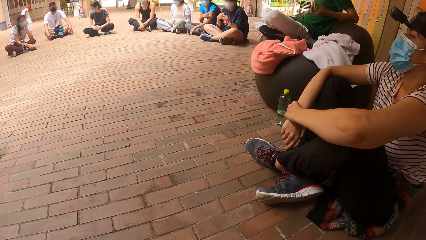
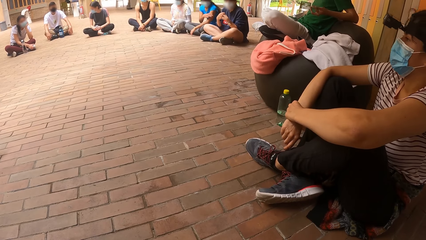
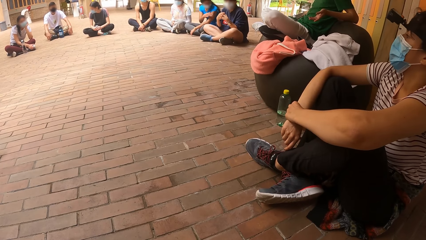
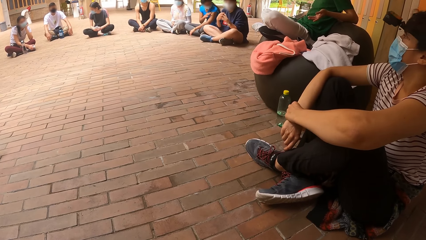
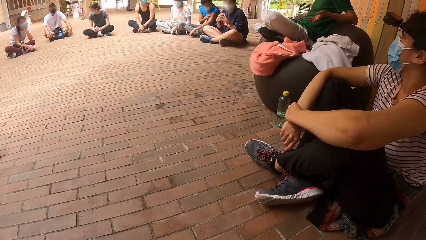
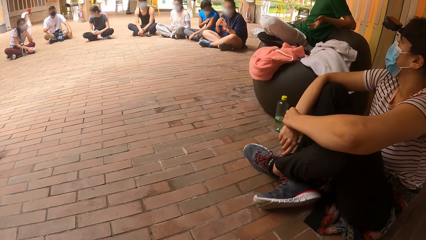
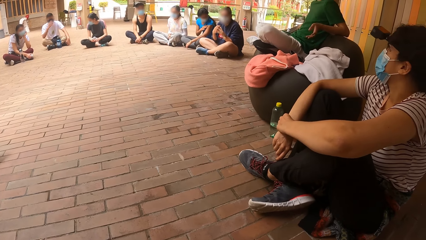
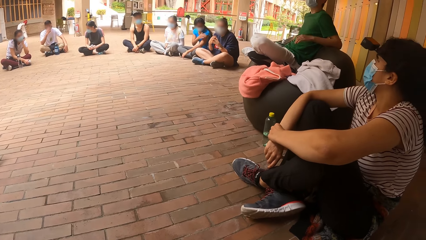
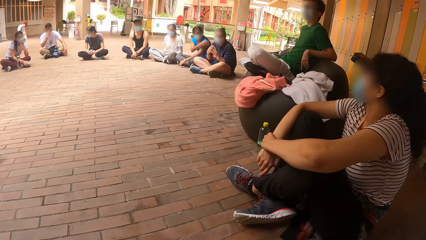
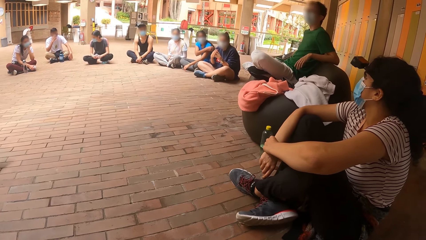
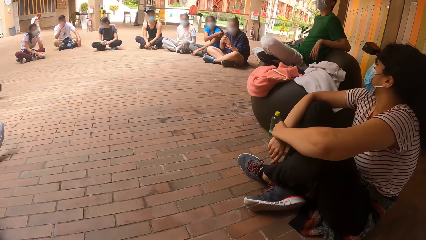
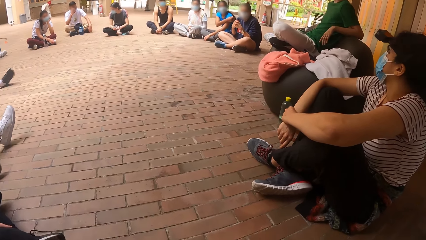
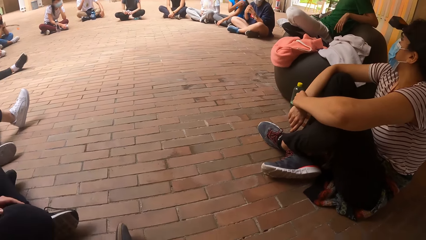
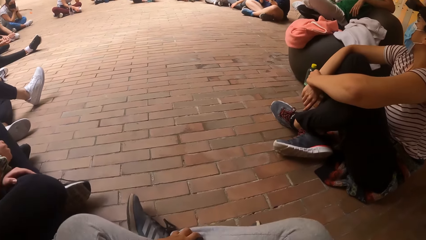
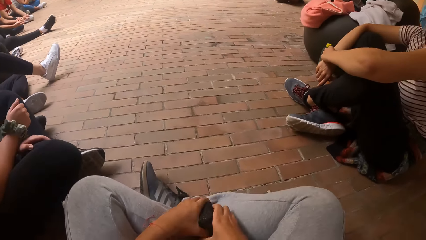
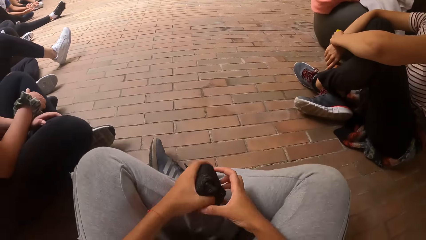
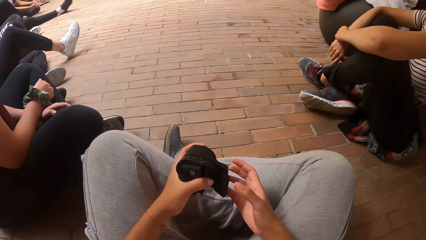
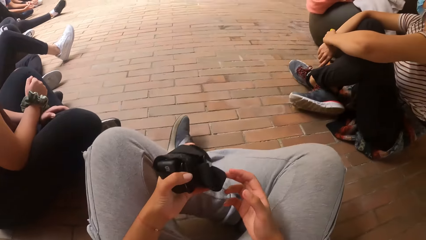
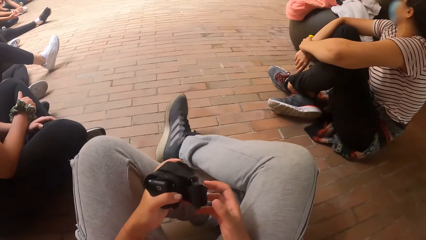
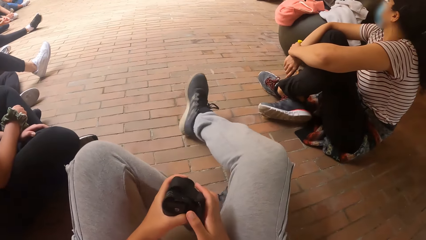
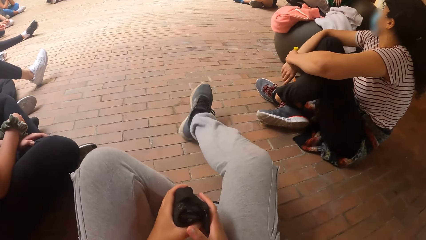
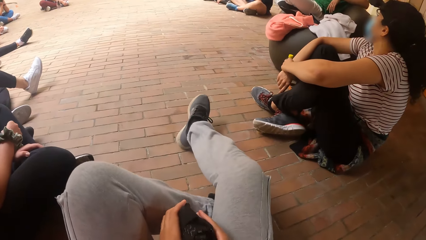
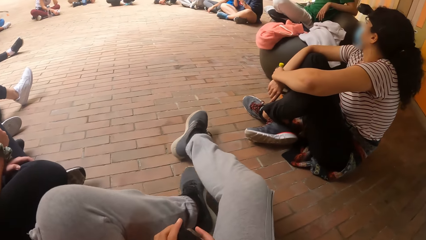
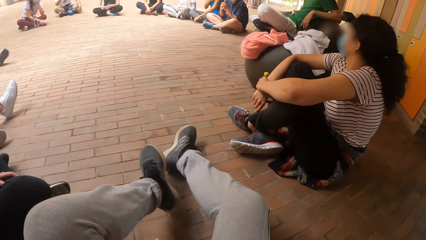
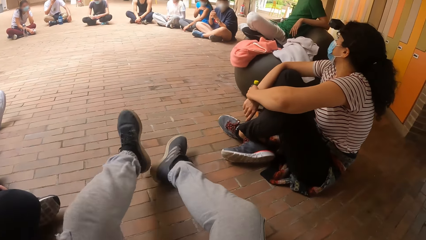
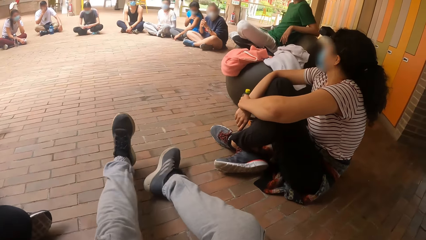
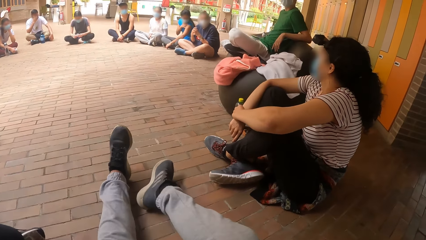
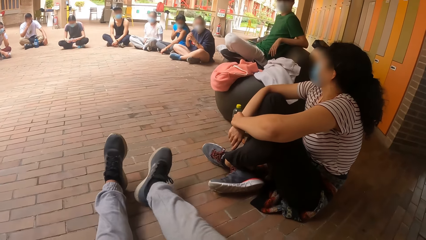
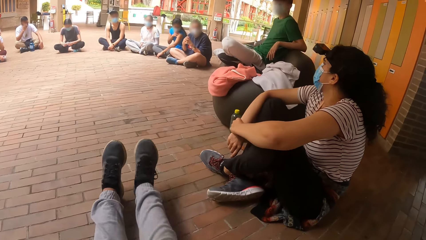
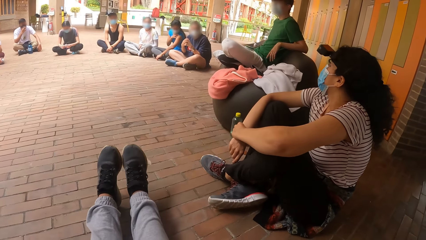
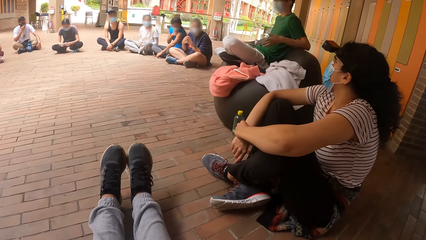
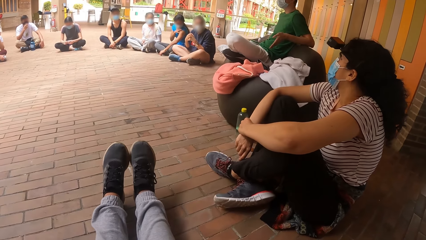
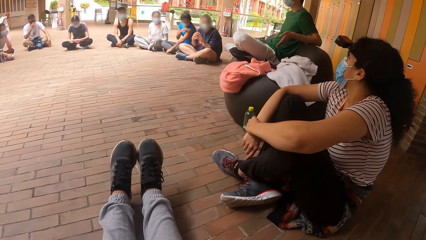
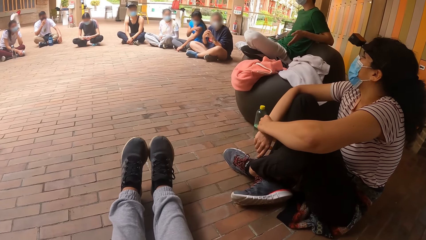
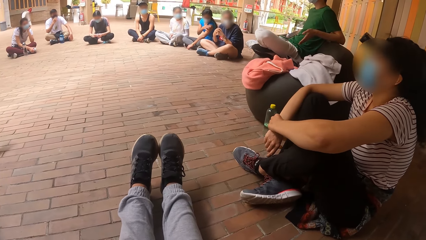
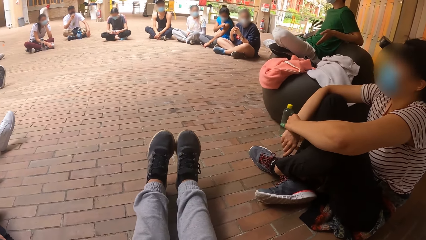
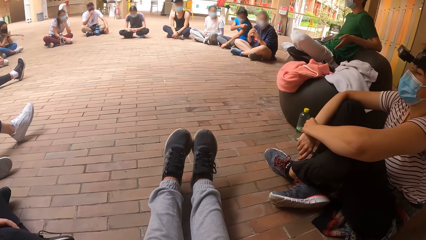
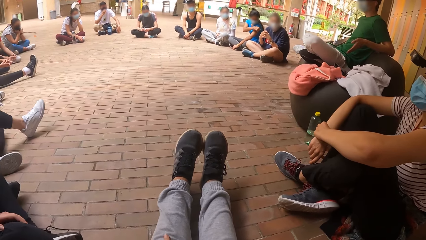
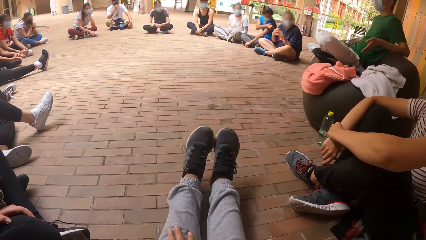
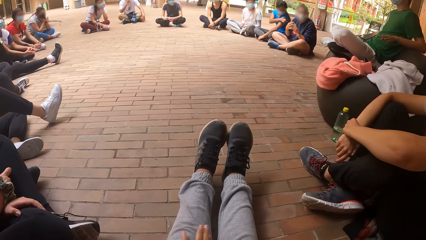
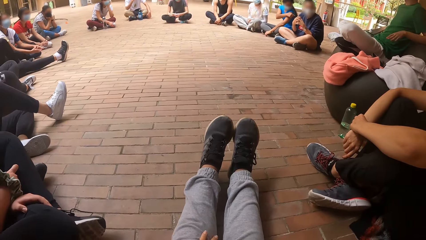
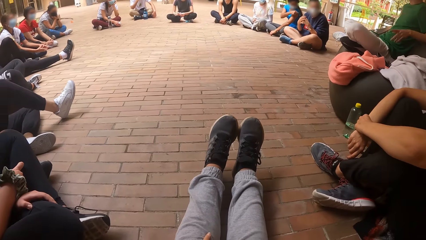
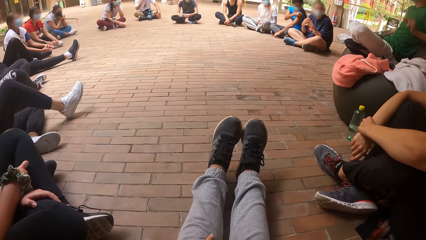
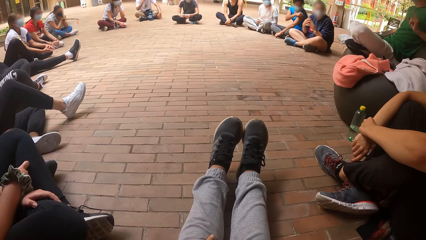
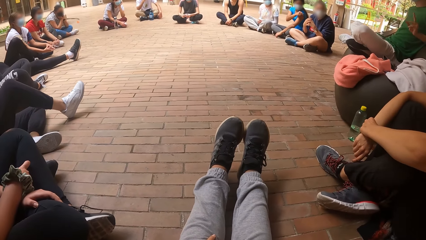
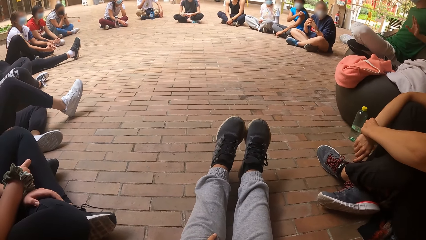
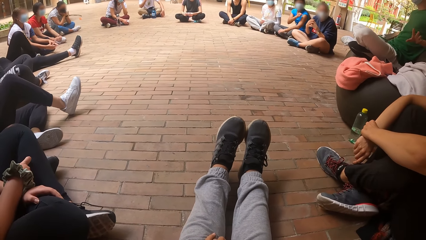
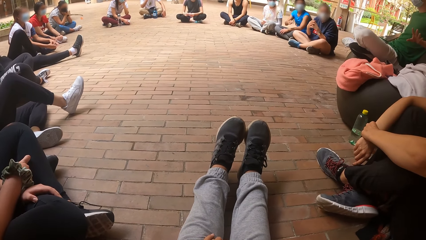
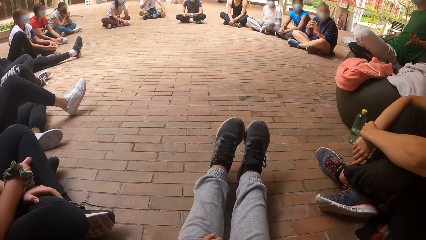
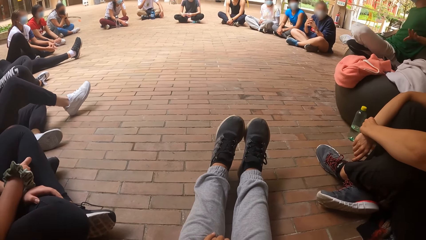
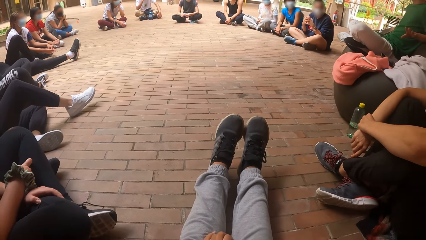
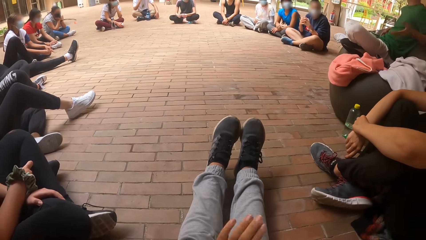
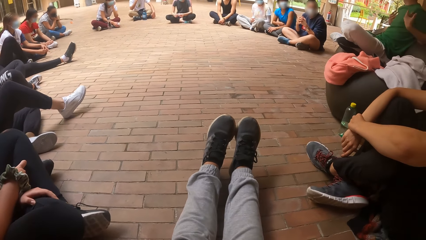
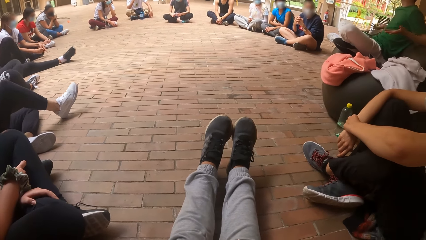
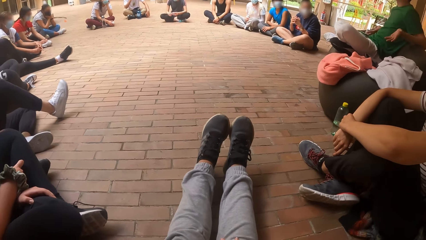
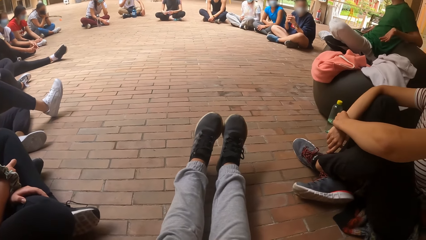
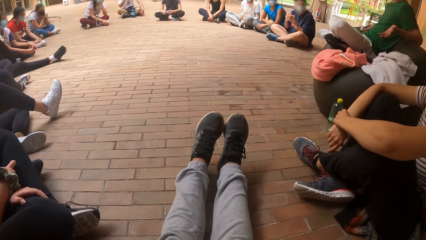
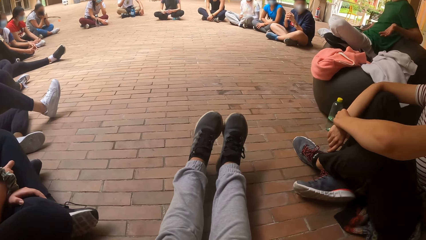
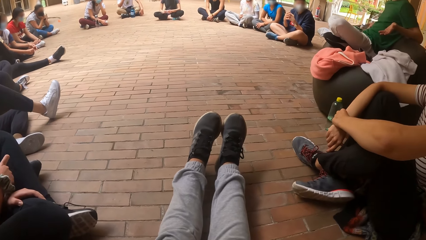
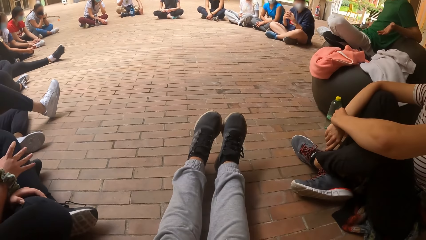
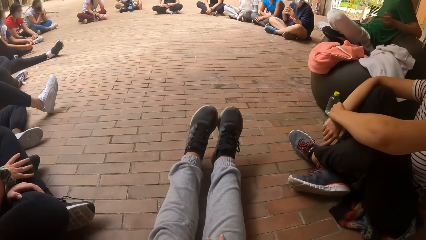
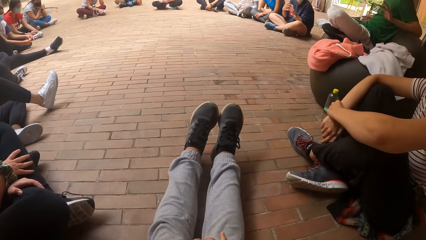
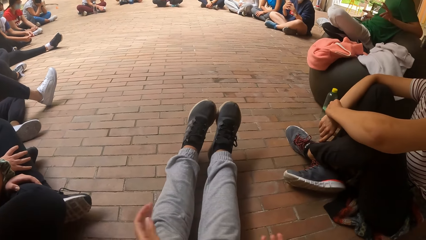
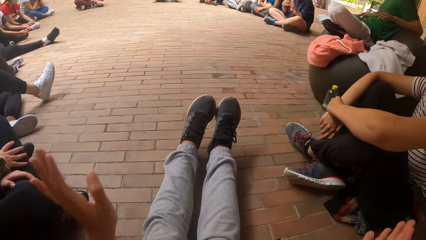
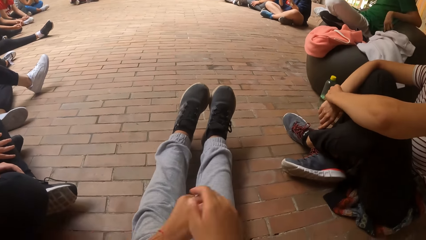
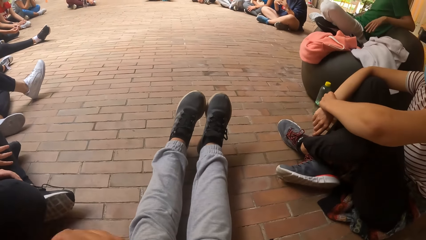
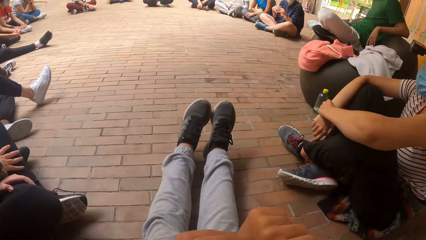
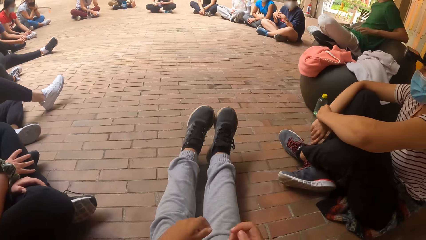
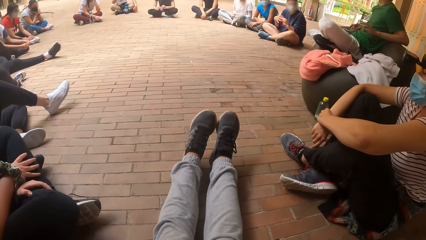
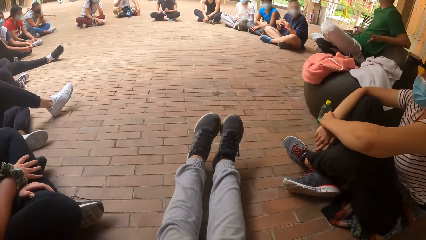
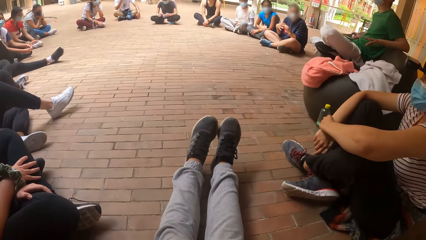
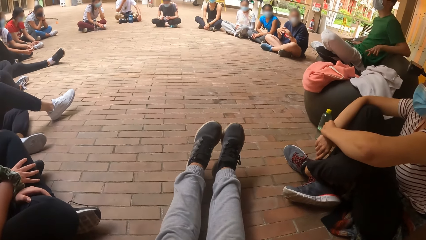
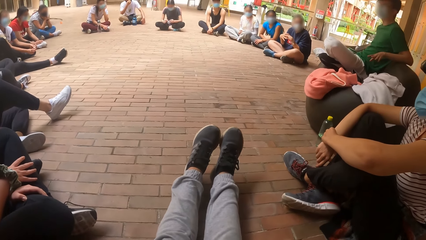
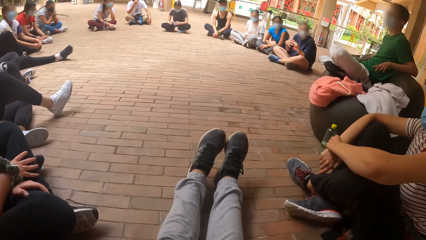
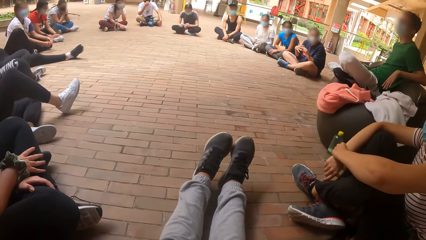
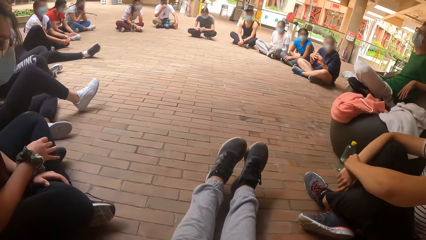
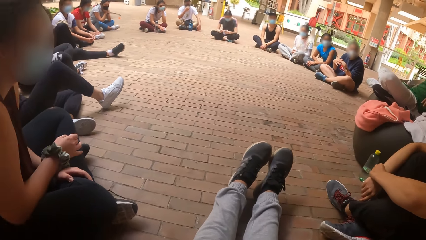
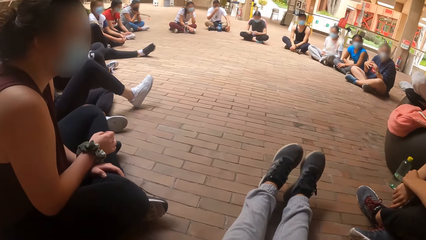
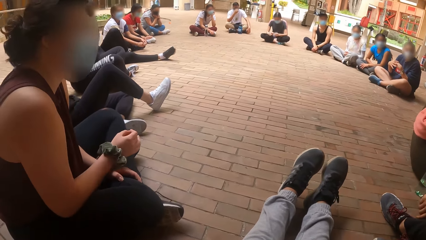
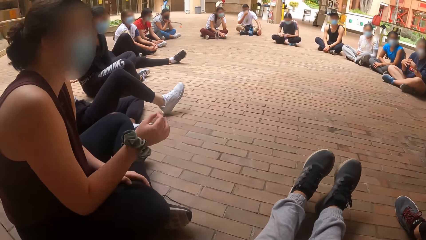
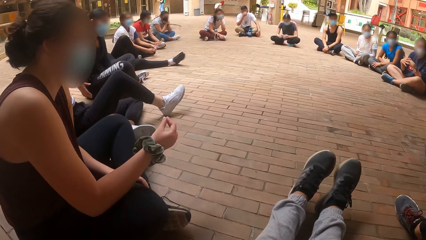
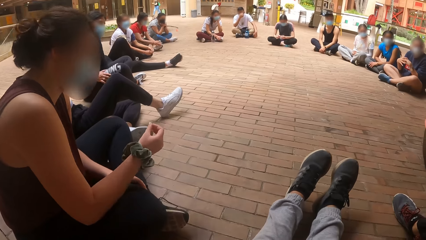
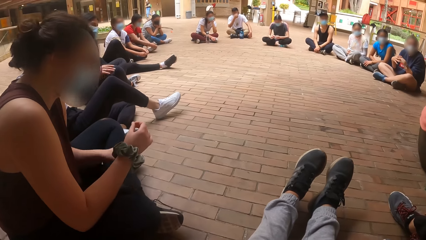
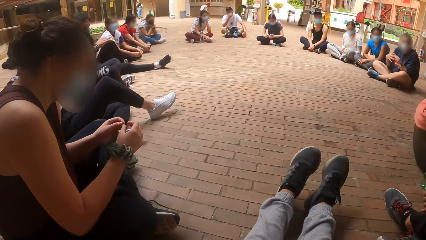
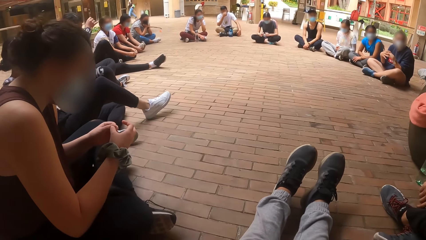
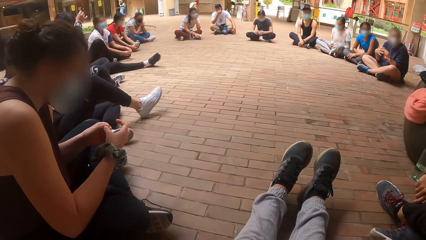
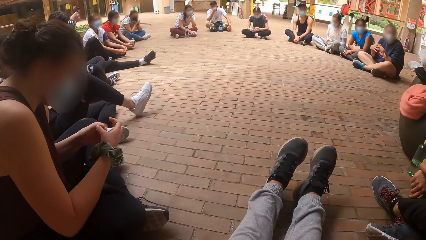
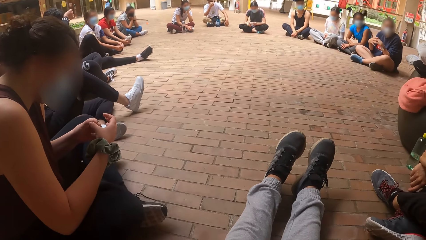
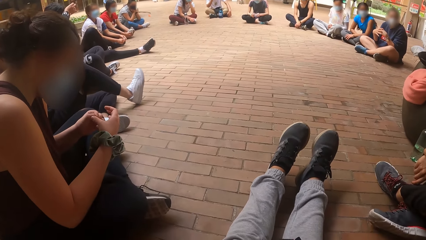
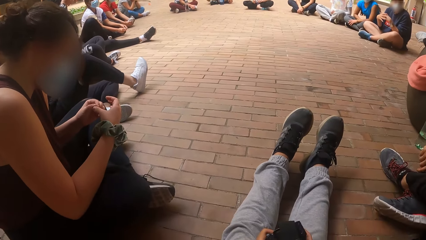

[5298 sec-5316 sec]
A woman nods her head. A man touches his hand. The camera wearer picks up her camera from her legs with her hands. She moves on the floor and stretches her legs. Another man moves hands. The camera wearer gesticulates with her hands. Another woman moves a hand. Another woman touches her forehead.
